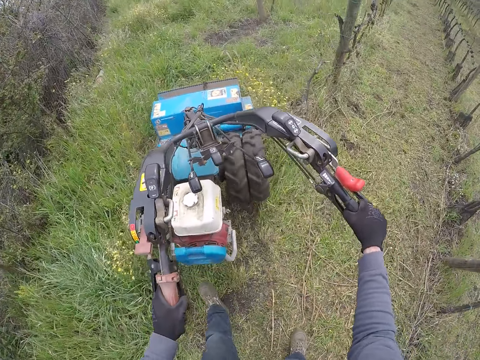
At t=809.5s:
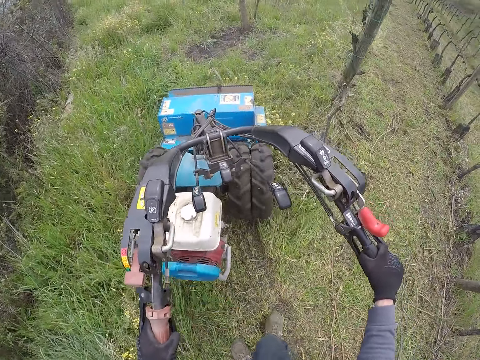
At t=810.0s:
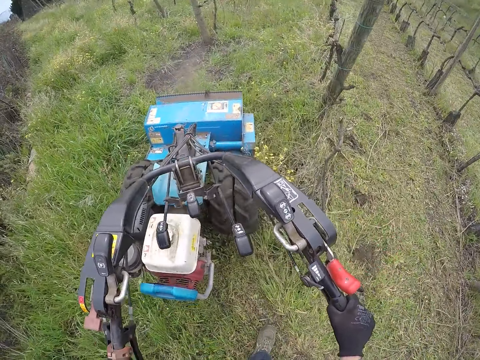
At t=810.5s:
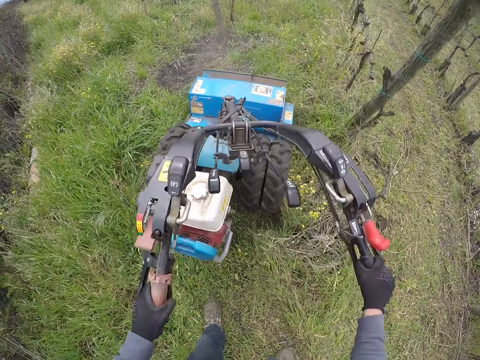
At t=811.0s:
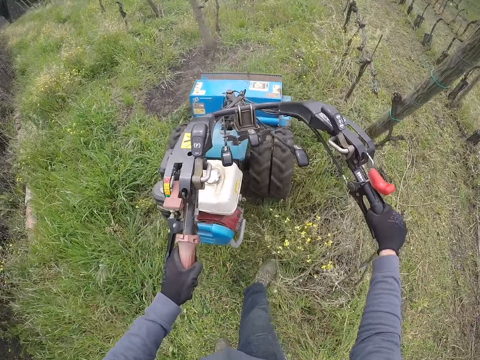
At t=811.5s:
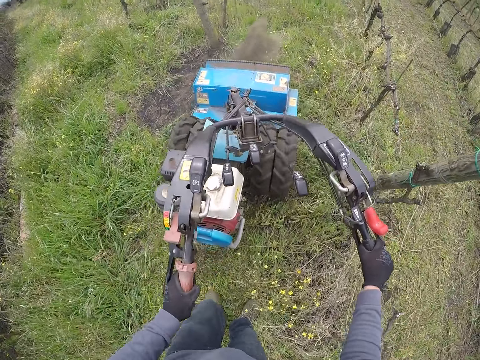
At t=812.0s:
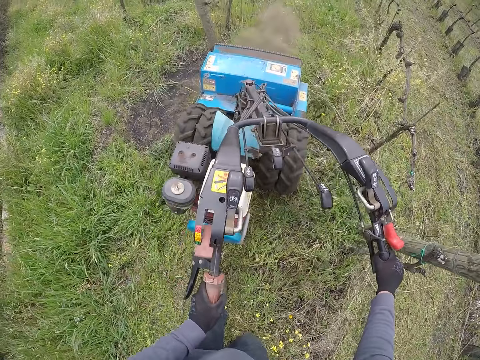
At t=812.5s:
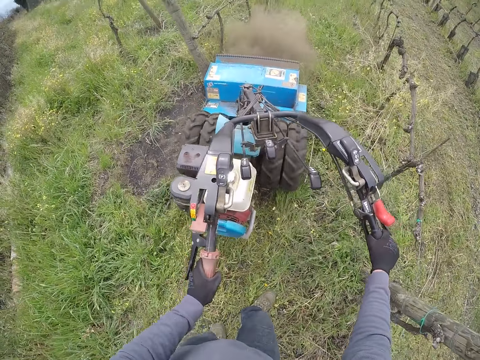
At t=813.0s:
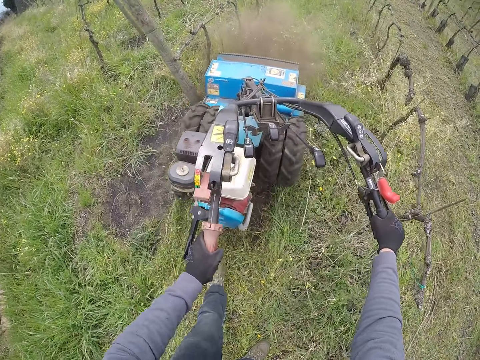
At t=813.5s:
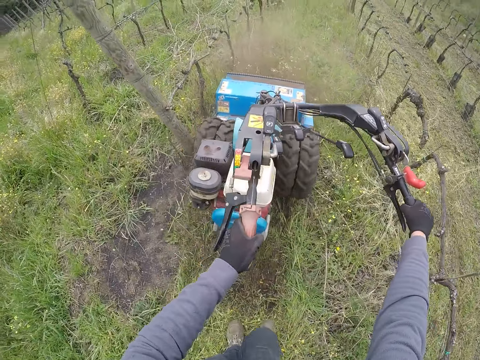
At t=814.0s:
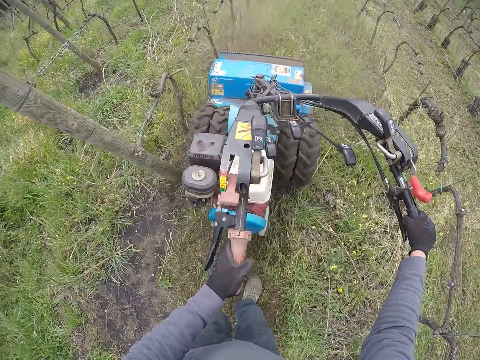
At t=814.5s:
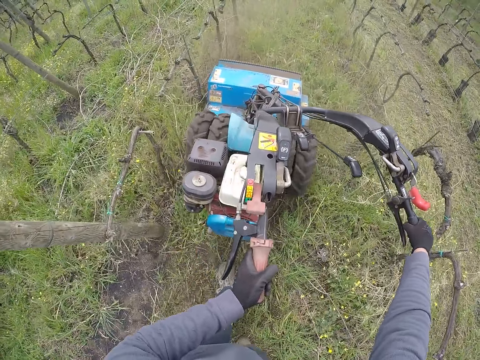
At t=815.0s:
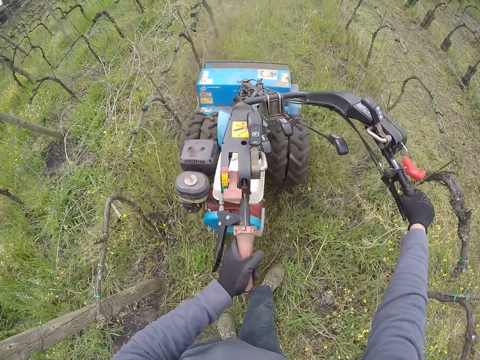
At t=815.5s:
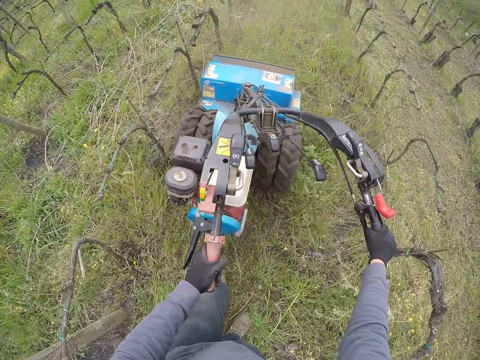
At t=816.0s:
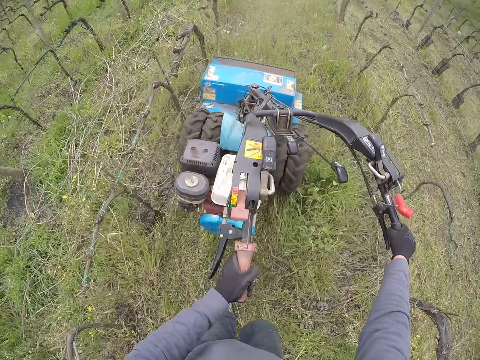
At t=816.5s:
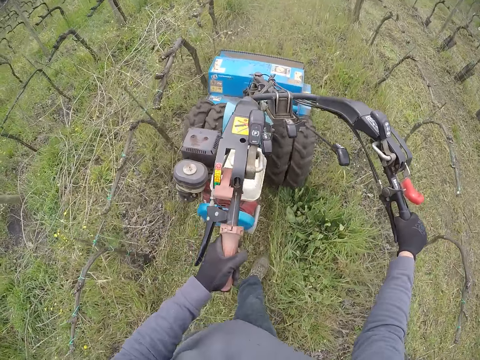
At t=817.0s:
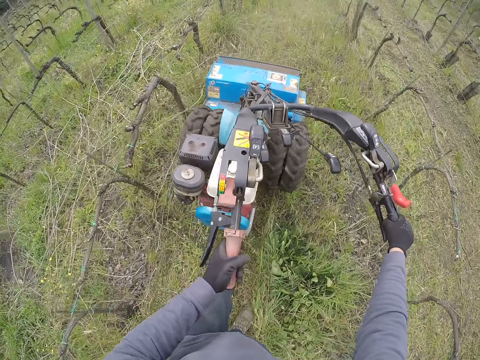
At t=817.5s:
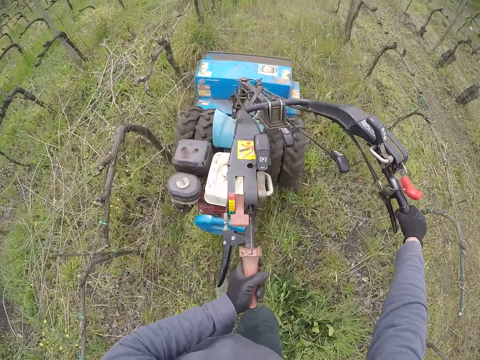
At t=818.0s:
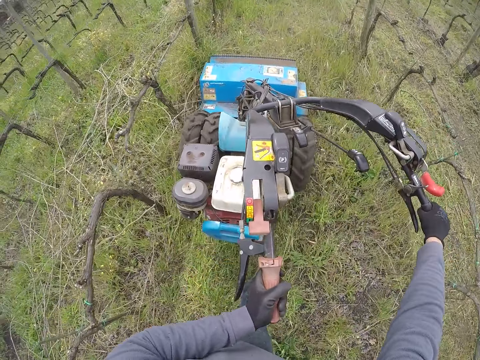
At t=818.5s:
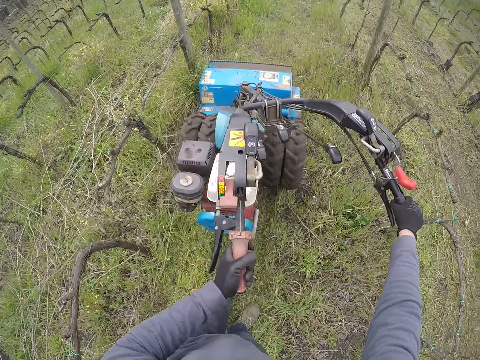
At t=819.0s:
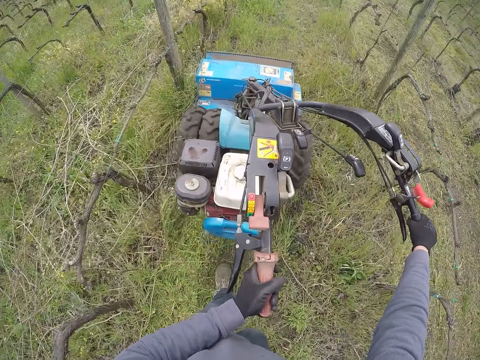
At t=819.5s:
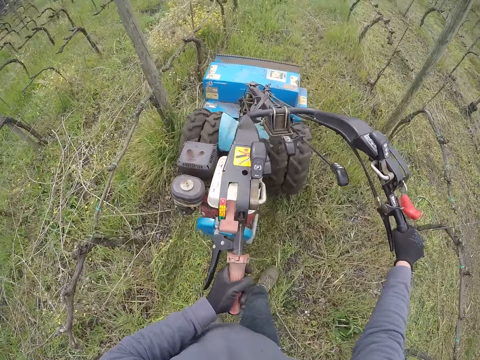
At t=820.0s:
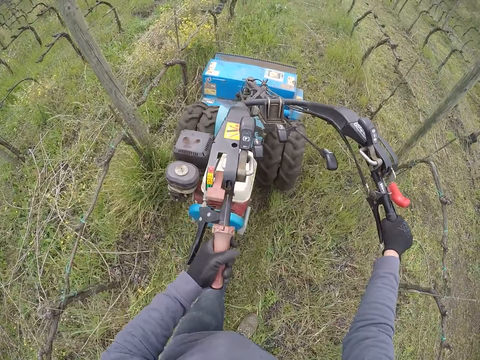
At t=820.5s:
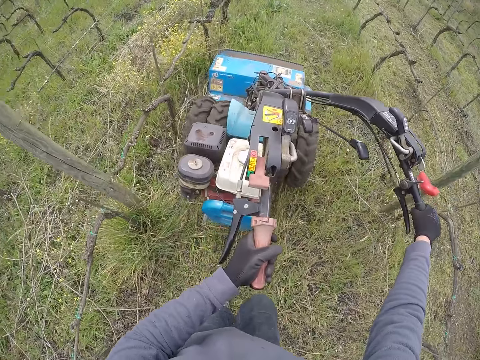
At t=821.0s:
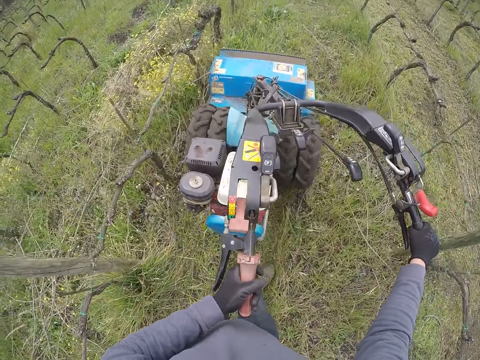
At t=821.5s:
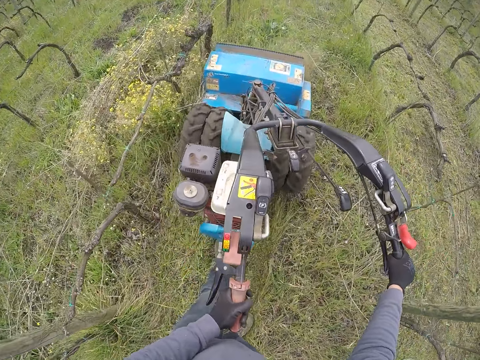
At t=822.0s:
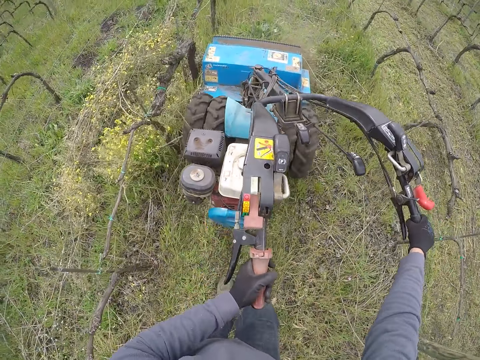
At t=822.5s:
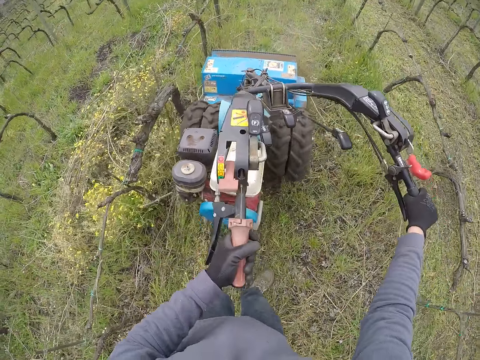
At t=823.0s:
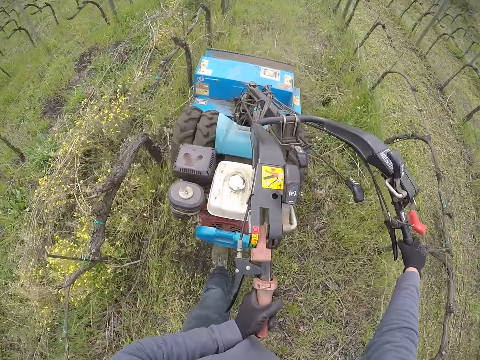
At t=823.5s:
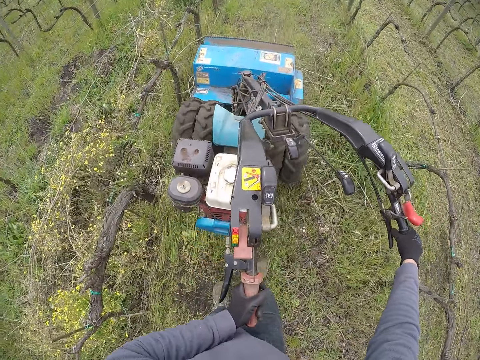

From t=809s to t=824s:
The camera wearer pushes the lawn mower.

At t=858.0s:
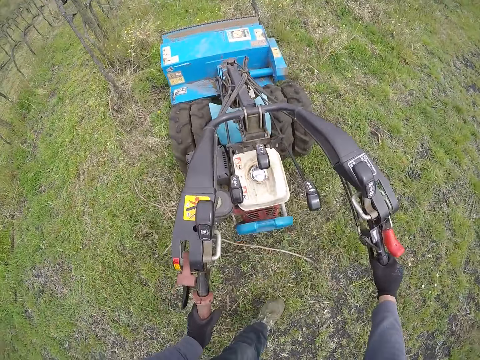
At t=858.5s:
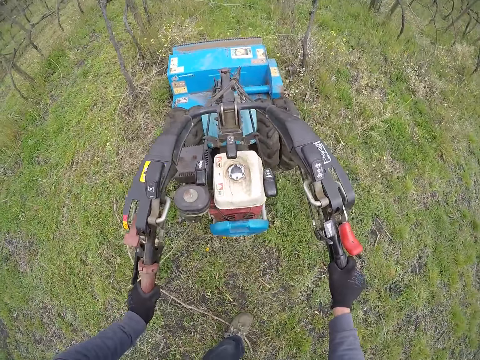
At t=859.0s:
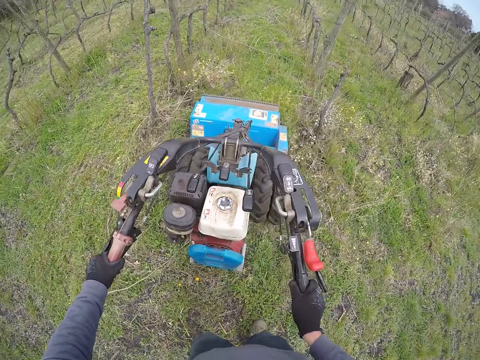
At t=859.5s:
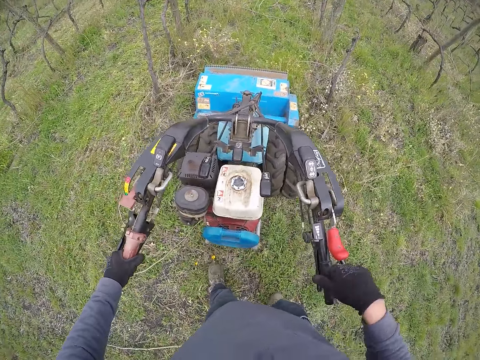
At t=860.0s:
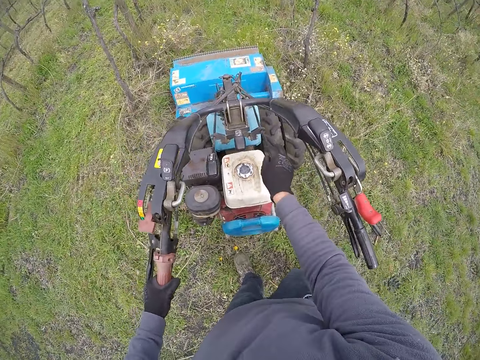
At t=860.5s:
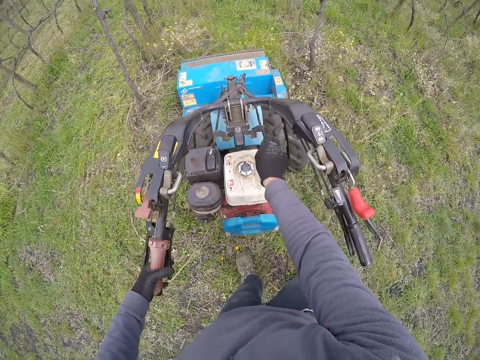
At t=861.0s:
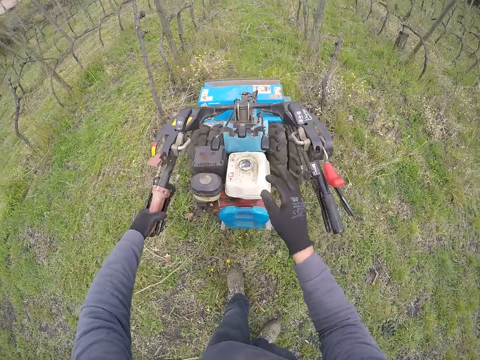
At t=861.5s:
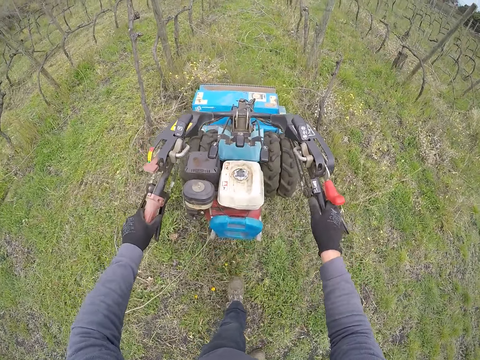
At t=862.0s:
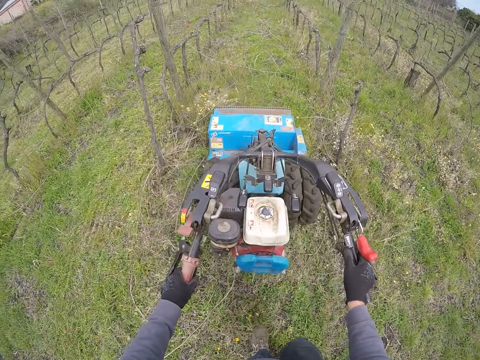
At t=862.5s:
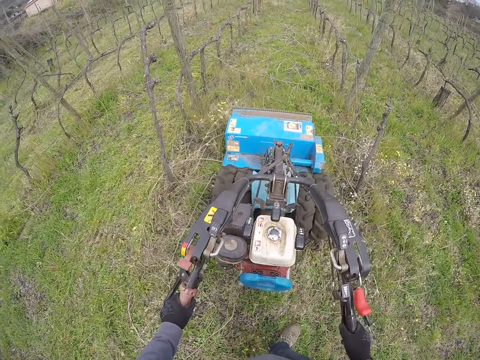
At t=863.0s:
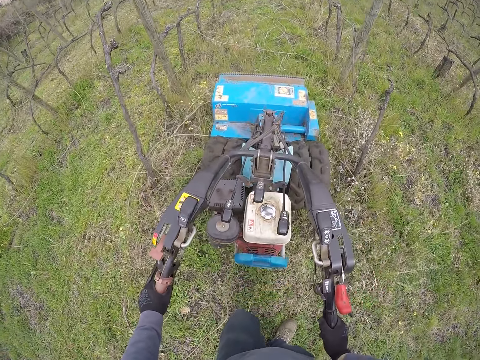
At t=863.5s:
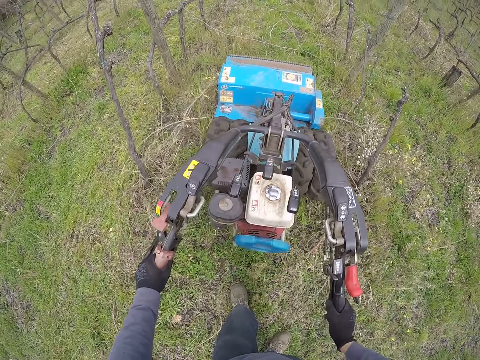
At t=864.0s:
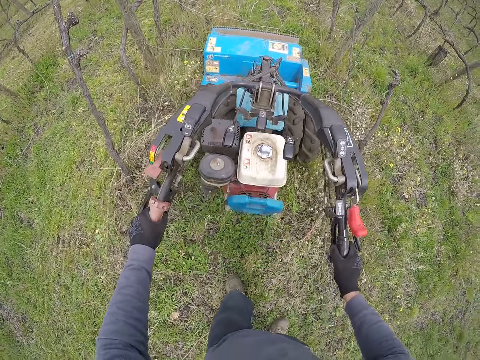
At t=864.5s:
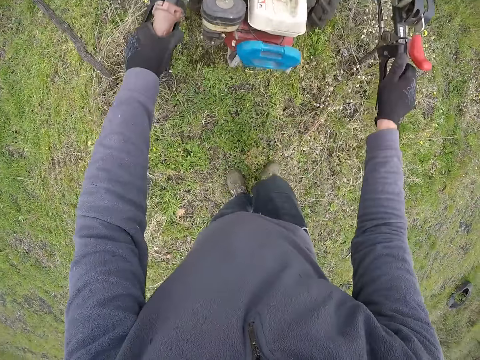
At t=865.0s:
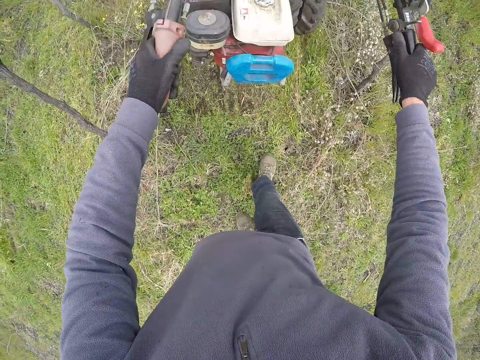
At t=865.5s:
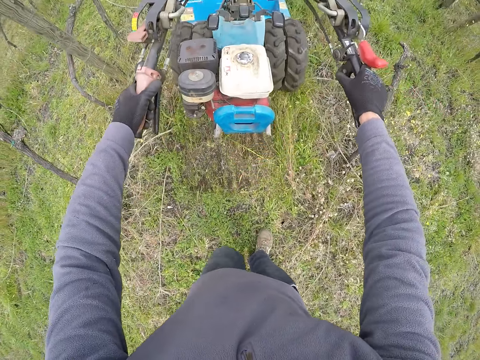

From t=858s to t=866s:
The camera wearer operates the right starter cord of the lawn mower with his right hand. He touches the lawn mower cord handle. He mows grasses on the field with the lawn mower.

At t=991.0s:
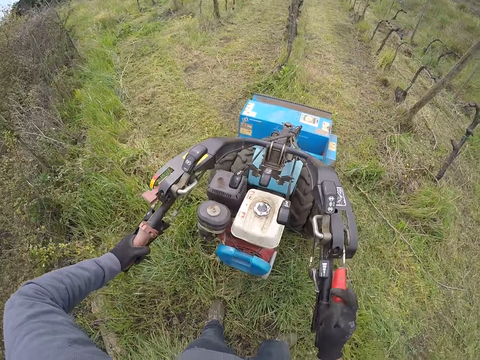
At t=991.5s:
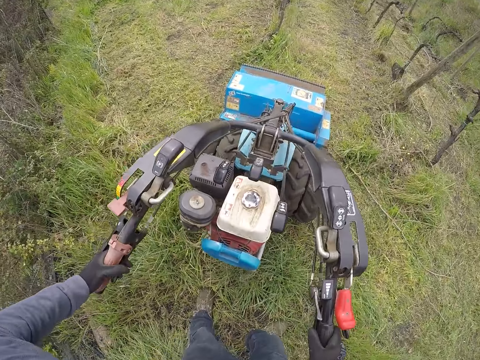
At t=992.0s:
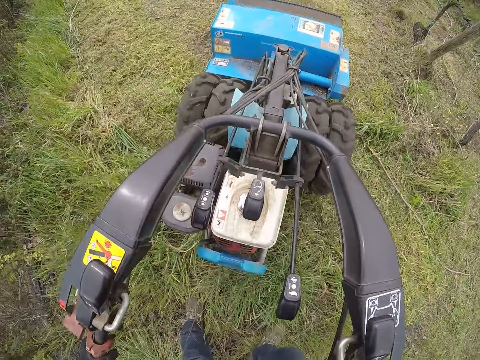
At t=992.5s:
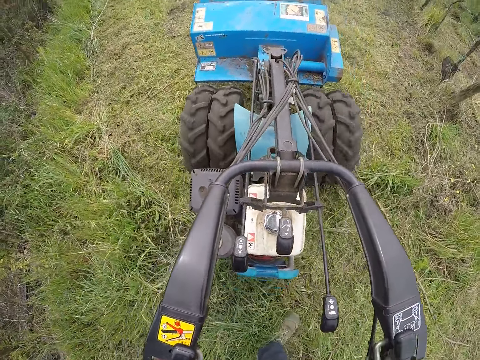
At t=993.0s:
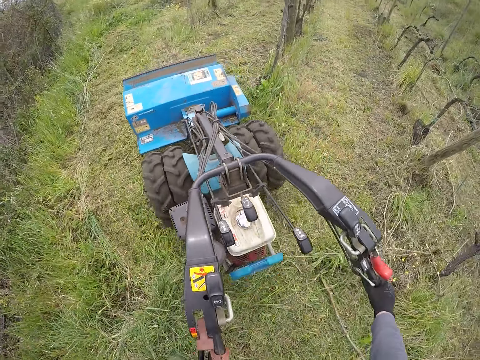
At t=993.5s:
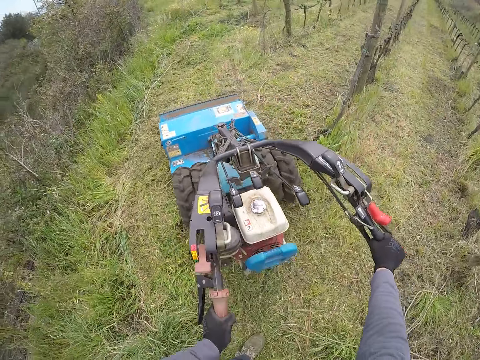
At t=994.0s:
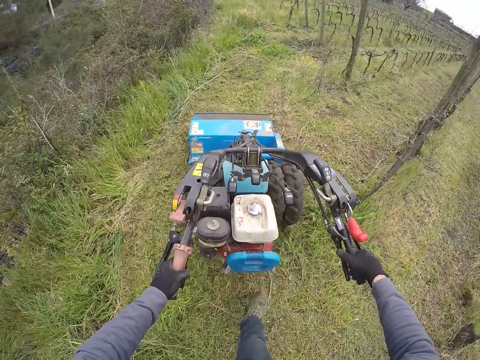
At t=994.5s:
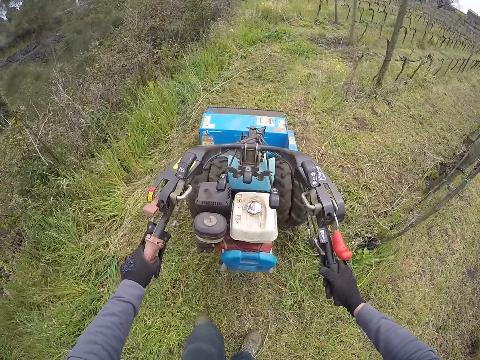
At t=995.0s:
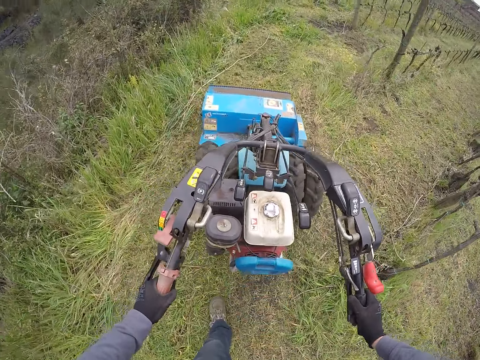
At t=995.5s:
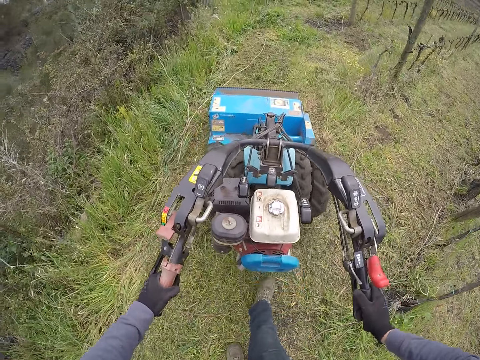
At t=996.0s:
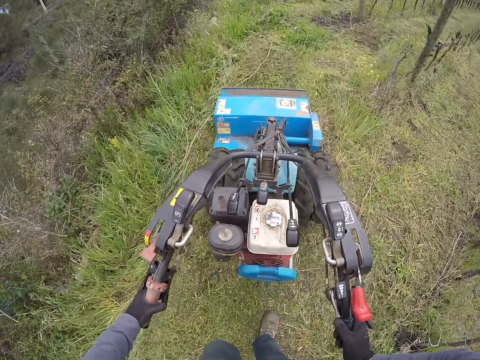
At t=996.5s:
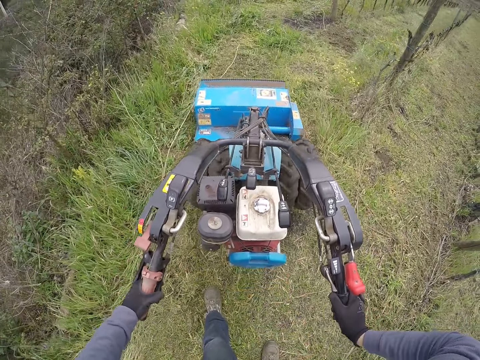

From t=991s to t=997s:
The camera wearer pulls back the lawn mower gear with his right hand. He mows grasses on the field with the lawn mower.
